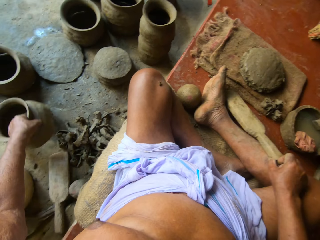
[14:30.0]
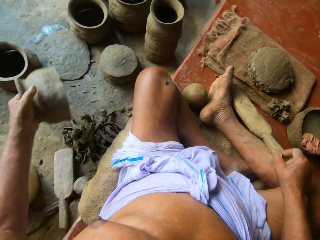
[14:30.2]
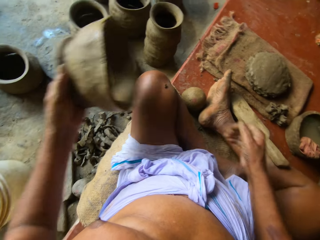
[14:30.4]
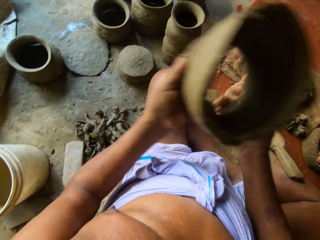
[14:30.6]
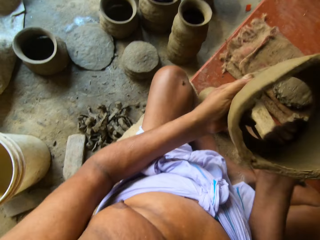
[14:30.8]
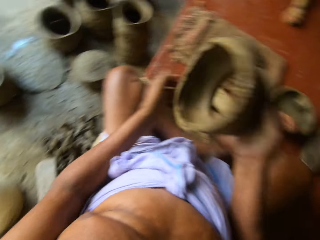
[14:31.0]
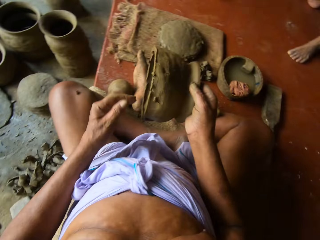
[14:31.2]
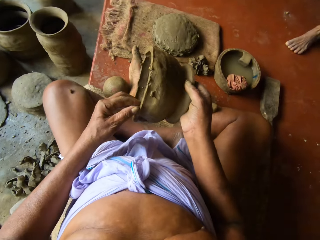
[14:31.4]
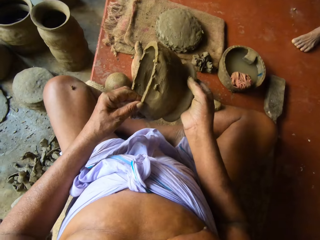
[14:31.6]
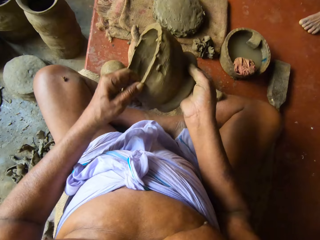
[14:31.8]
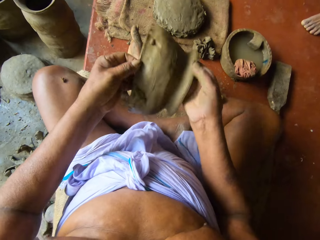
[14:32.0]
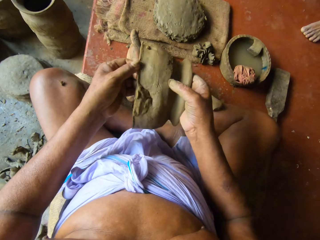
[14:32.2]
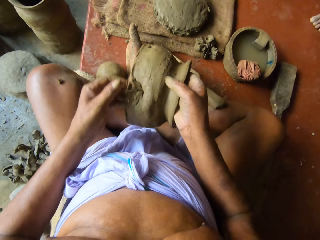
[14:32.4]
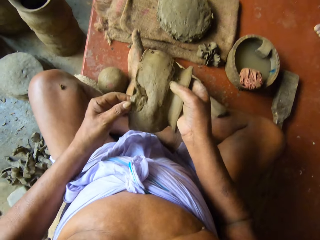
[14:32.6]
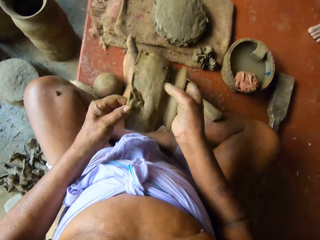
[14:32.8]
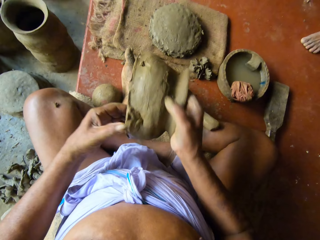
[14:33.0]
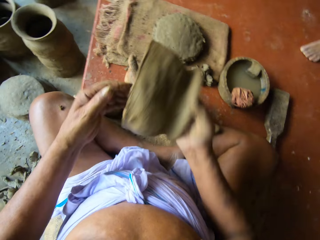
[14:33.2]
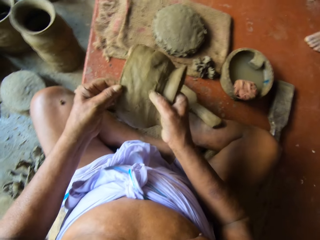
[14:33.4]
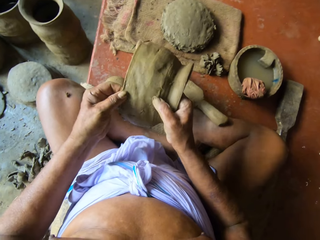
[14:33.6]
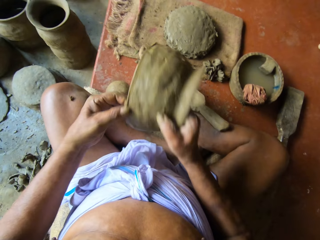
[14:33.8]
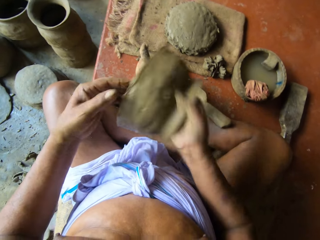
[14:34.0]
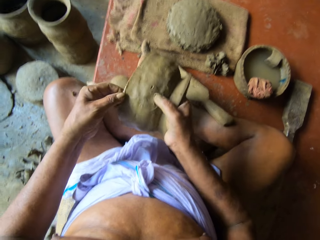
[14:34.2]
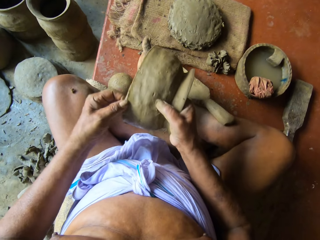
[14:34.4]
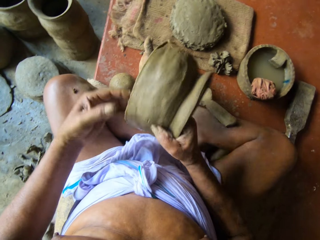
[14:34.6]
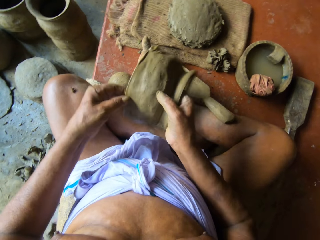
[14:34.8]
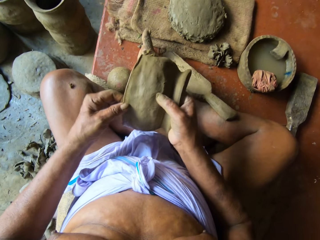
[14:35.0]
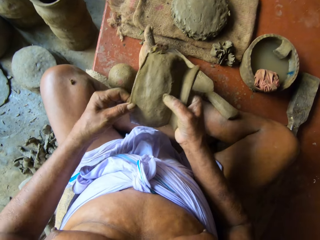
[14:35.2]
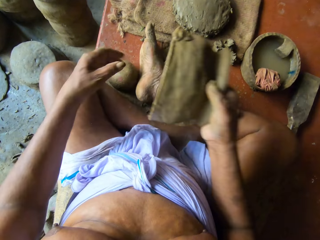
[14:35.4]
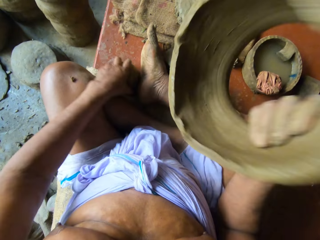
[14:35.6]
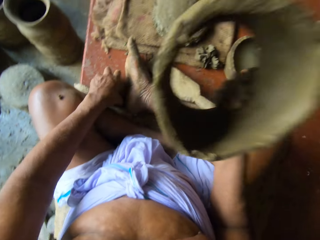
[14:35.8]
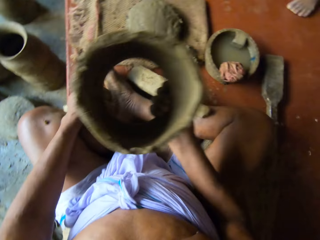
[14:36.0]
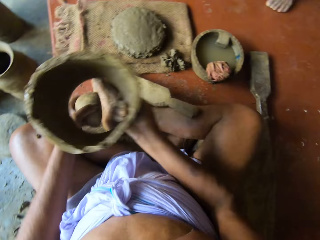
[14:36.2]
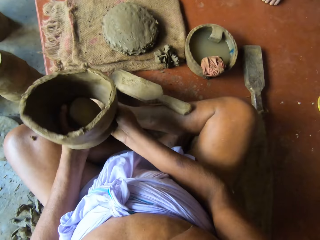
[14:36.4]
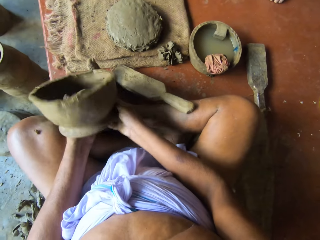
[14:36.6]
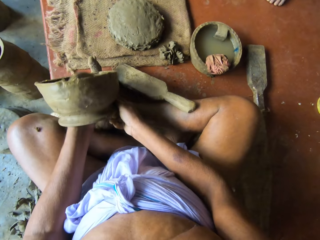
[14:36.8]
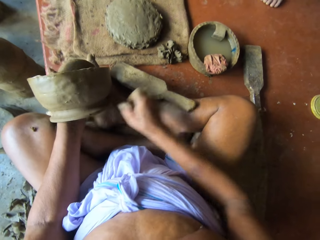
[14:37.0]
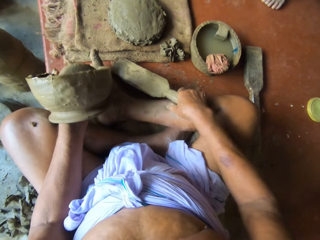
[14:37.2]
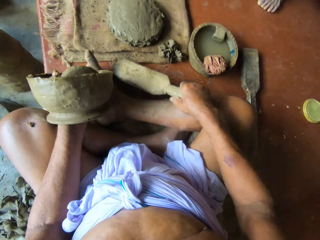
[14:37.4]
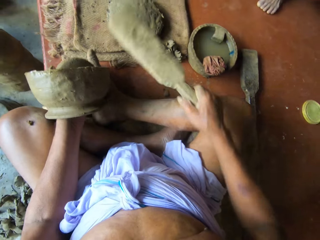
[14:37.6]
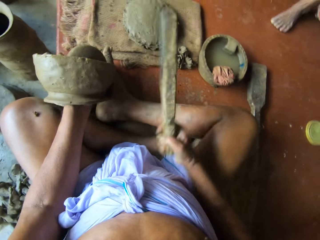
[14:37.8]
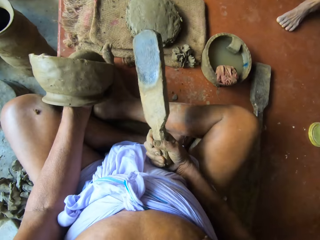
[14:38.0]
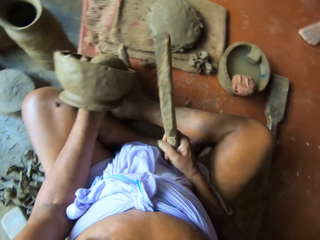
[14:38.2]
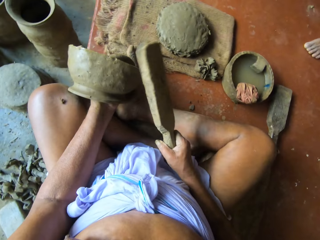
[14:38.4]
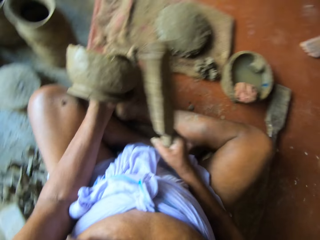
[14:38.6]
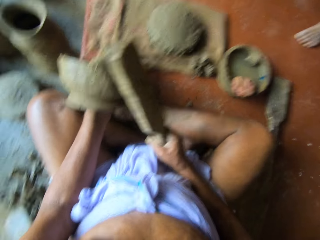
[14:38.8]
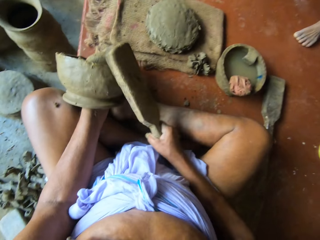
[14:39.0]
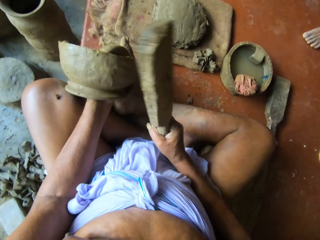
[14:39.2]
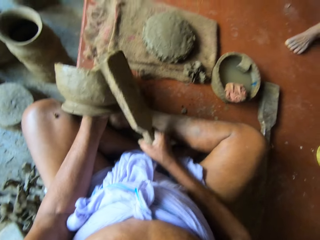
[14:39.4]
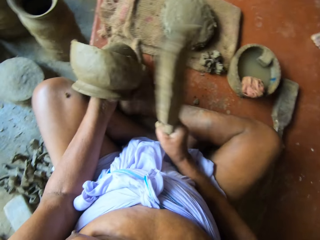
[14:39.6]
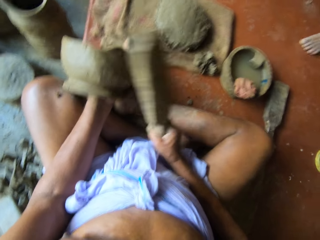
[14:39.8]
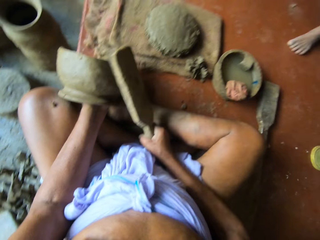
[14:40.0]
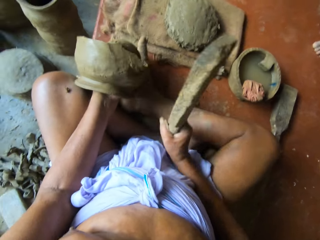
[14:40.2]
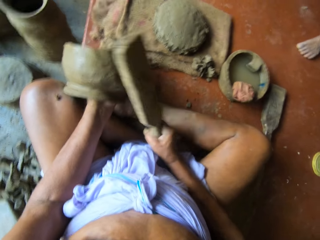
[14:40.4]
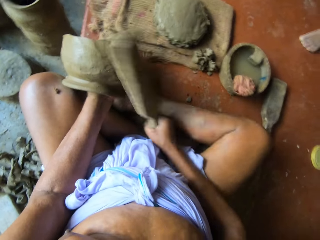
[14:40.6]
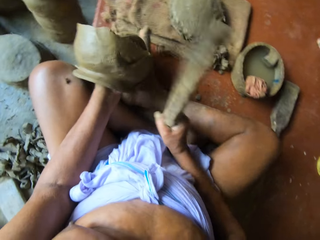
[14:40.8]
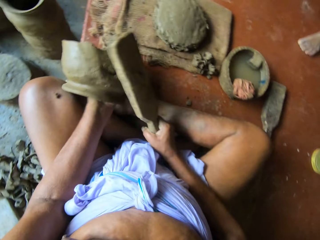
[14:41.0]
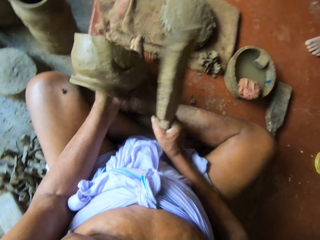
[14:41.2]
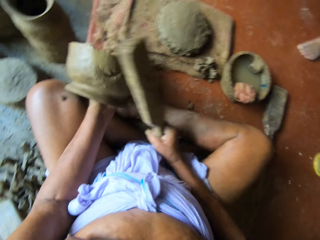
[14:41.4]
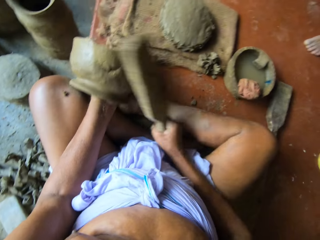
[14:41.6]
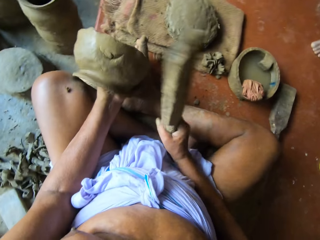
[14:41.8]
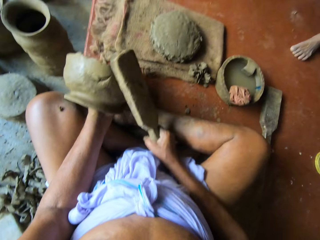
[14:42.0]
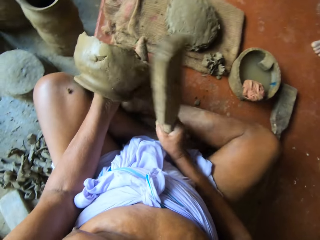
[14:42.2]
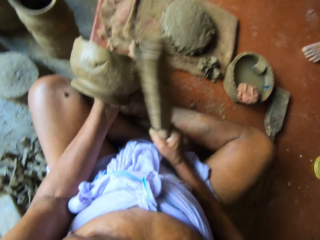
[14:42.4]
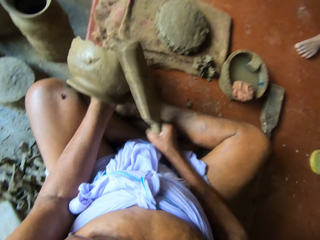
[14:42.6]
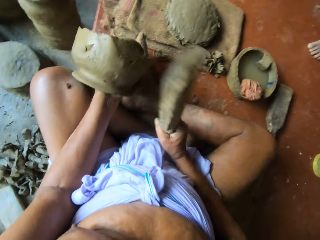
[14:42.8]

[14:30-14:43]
The camera wearer holds the clay with both hands. He touches the clay in his right hand with his left hand. He rotates the pot. He adjusts the clay with both hands. He picks up the stone from the floor with his left hand. He places the clay in his right hand on his left hand. He picks up the sculpting wood from the floor with his right hand. He hits the clay in his left hand with the sculpting wood in his right hand.

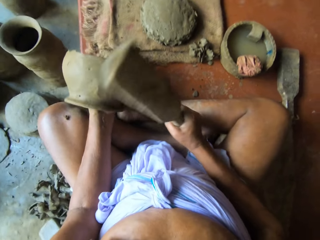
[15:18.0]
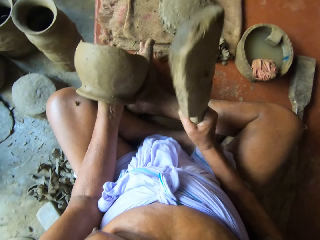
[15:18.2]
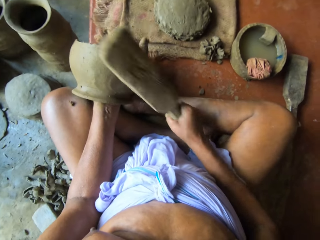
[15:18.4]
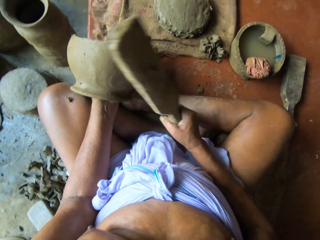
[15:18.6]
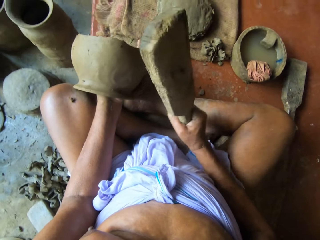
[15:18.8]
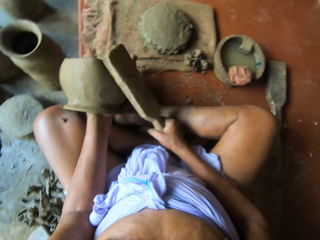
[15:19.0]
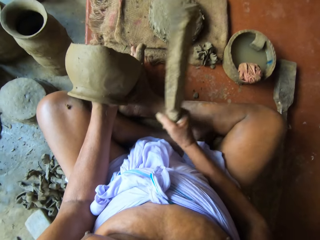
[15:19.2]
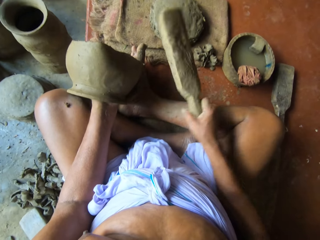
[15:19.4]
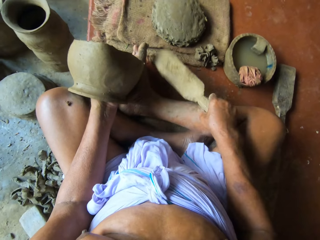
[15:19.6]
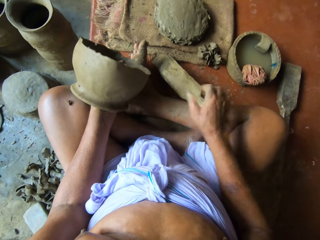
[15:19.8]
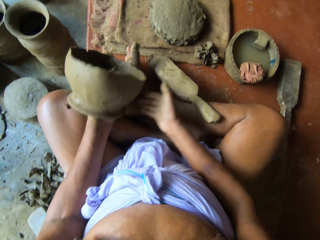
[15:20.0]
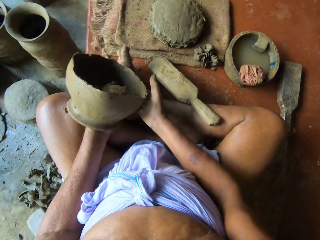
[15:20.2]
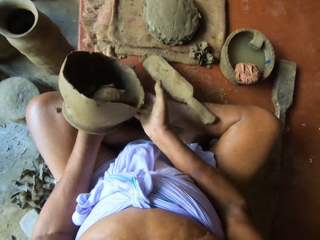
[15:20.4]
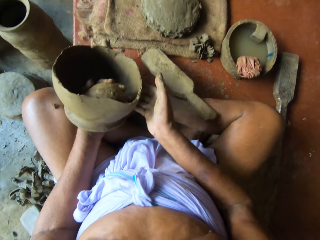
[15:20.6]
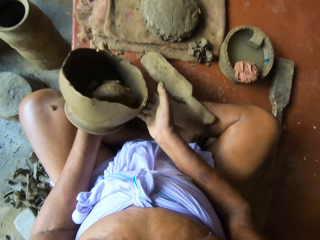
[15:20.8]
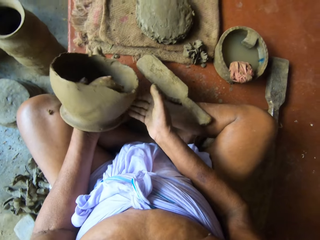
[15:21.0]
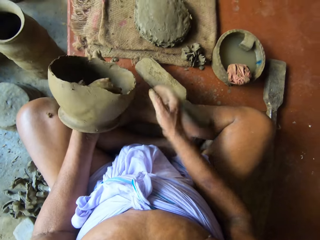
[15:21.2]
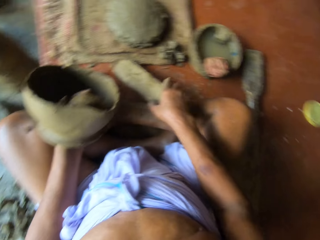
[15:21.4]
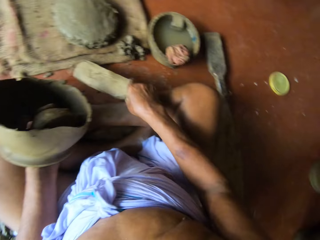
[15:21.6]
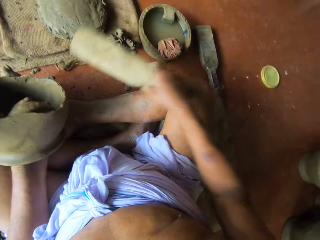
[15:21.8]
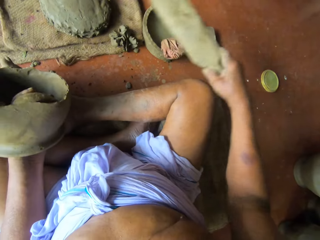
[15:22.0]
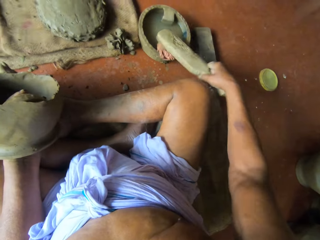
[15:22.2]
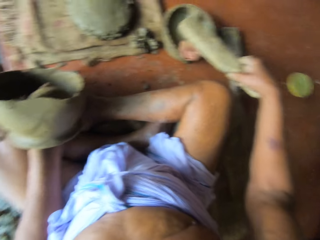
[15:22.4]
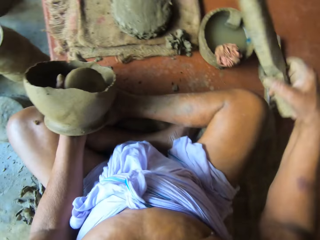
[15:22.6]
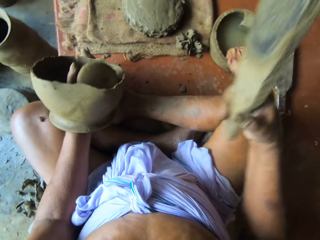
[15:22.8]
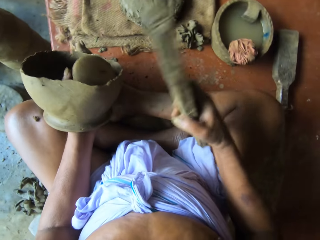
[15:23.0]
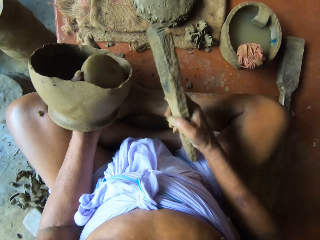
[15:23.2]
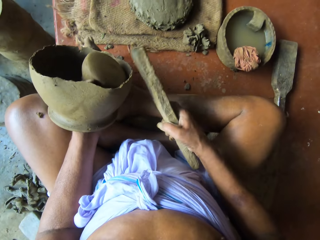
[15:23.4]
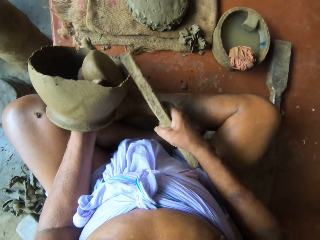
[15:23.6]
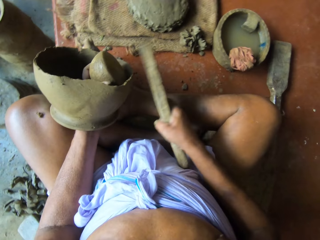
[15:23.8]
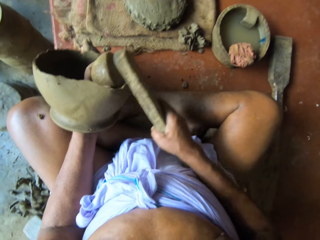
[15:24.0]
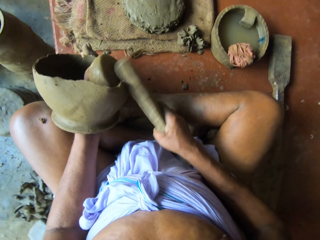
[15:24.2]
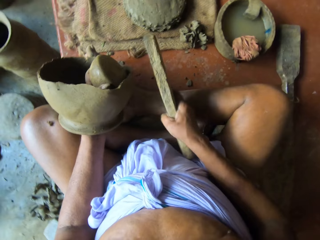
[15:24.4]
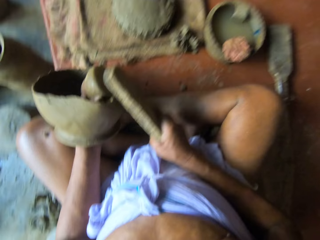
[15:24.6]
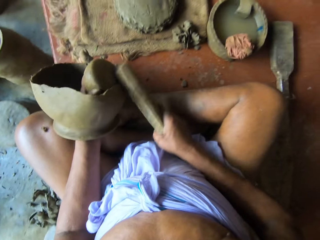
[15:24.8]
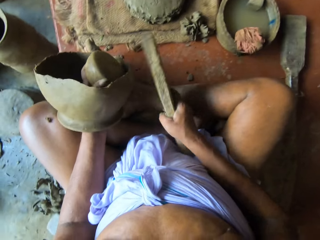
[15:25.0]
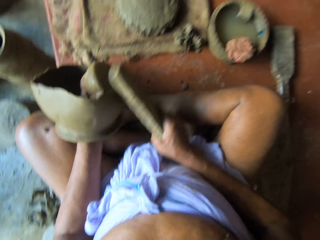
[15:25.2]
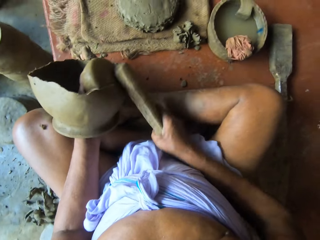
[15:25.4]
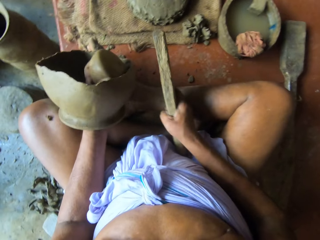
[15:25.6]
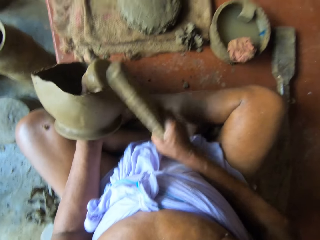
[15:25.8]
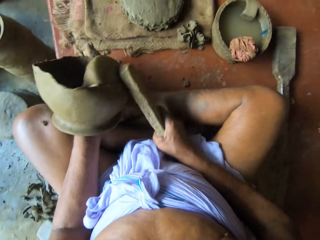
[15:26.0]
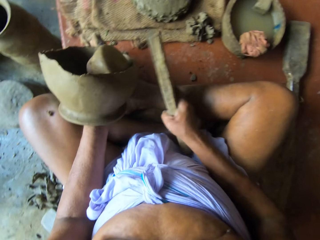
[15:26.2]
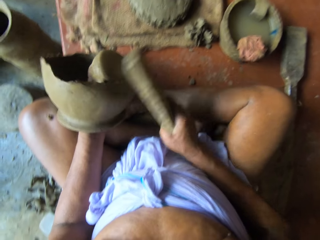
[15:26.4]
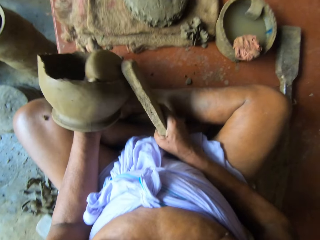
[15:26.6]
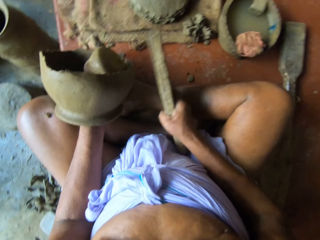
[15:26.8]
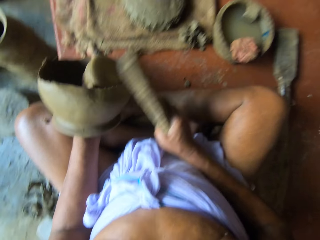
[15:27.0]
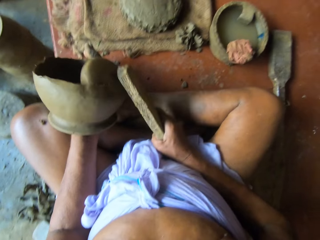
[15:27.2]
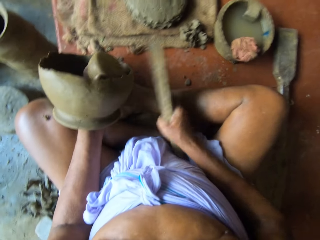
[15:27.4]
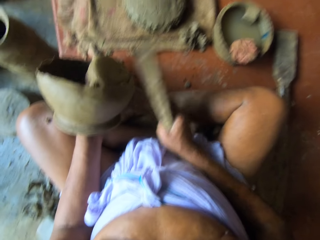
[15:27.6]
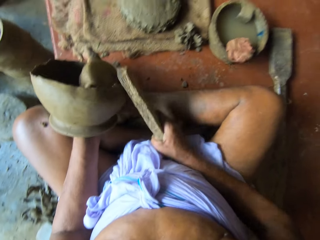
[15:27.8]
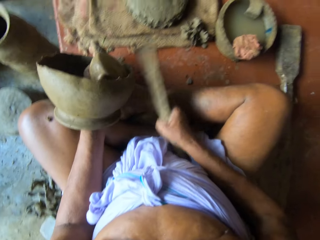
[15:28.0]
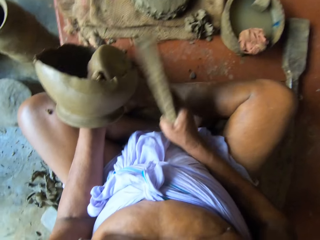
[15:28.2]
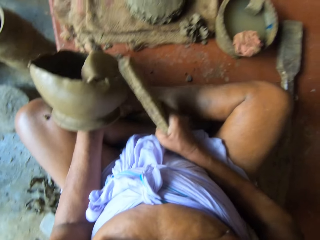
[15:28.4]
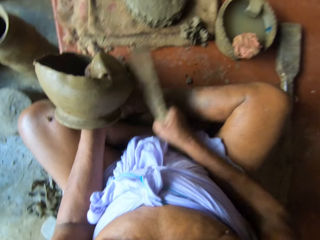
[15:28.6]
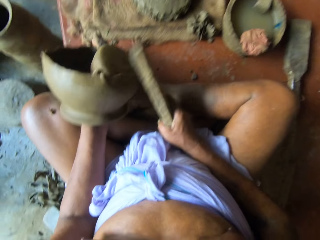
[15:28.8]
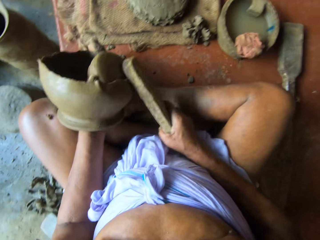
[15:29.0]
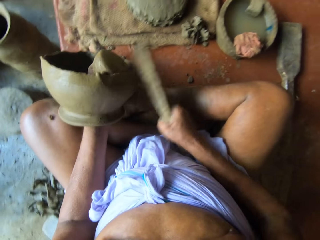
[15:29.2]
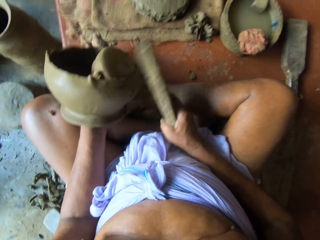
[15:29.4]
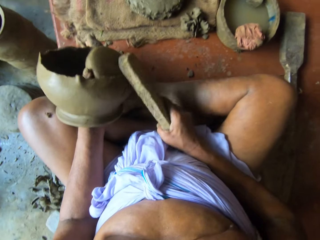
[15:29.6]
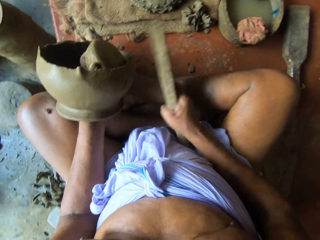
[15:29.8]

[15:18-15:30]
The camera wearer drops the sculpting wood on the floor with his right hand. He touches the clay in his left hand with his right hand. He picks the sculpting wood from the floor with his right hand. He hits the wood on the wet rug. He touches the clay gum in the mortar with the sculpting wood in his right hand. He hits the clay in his left hand with the sculpting wood in his right hand.
